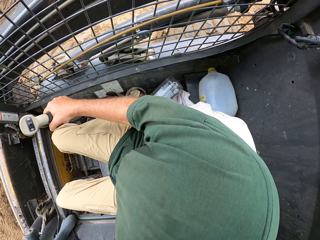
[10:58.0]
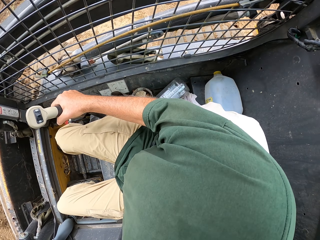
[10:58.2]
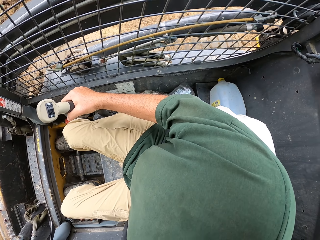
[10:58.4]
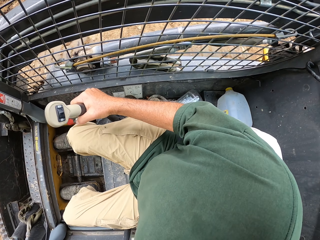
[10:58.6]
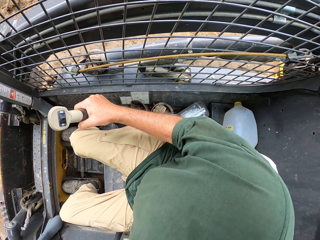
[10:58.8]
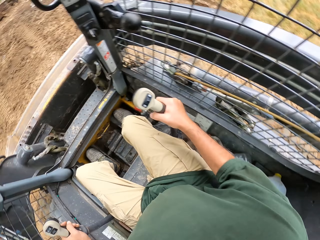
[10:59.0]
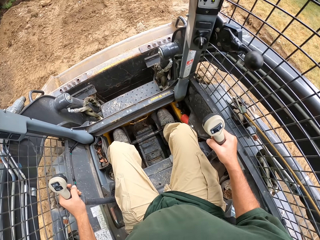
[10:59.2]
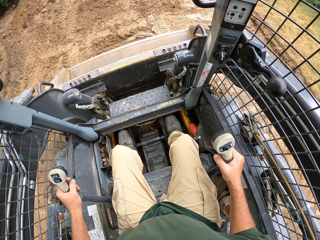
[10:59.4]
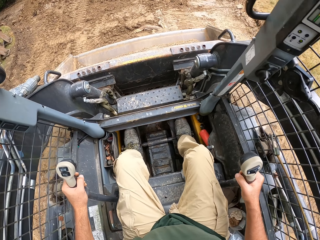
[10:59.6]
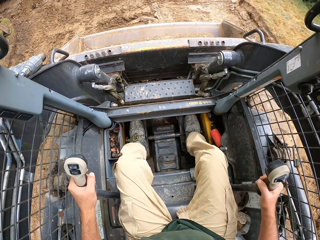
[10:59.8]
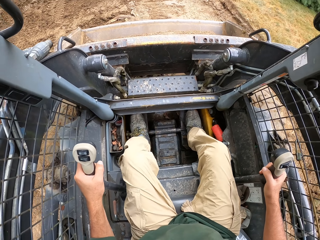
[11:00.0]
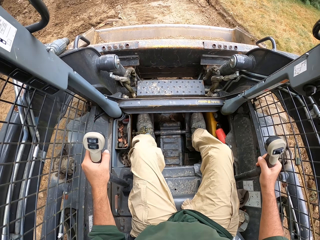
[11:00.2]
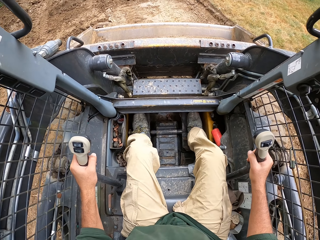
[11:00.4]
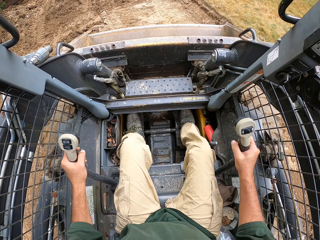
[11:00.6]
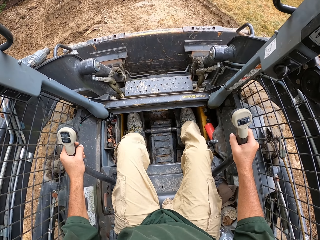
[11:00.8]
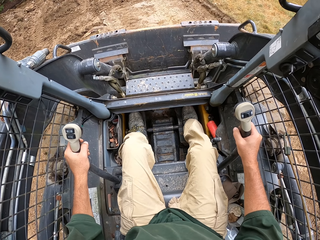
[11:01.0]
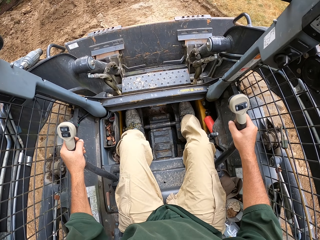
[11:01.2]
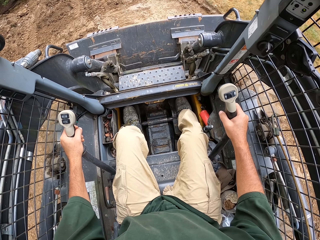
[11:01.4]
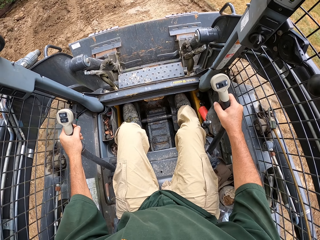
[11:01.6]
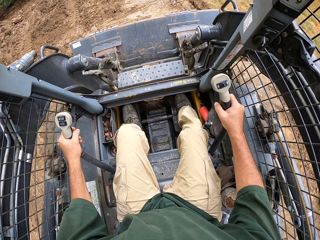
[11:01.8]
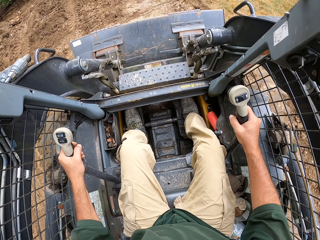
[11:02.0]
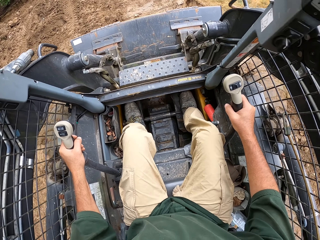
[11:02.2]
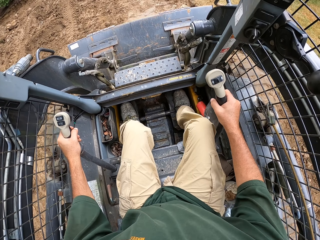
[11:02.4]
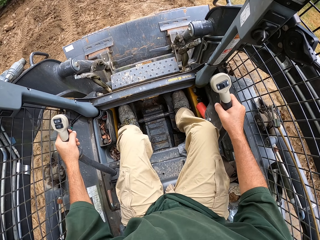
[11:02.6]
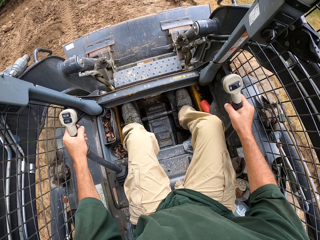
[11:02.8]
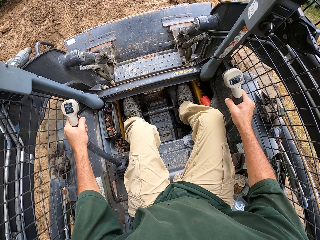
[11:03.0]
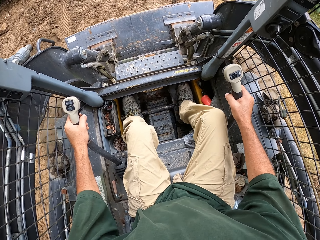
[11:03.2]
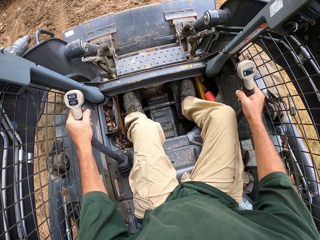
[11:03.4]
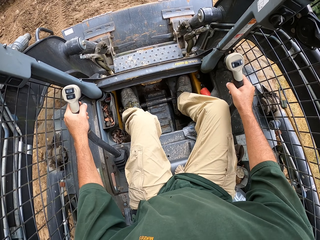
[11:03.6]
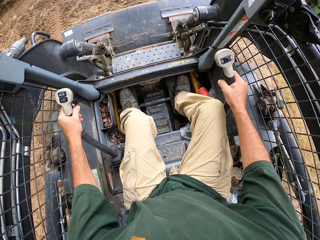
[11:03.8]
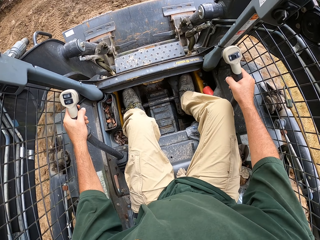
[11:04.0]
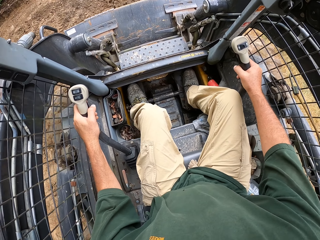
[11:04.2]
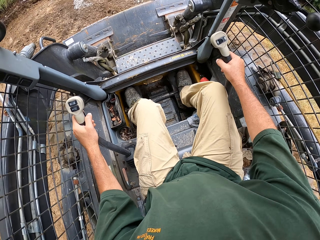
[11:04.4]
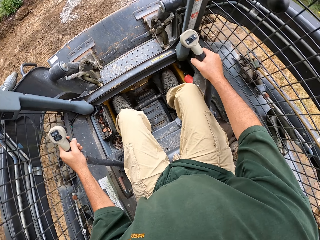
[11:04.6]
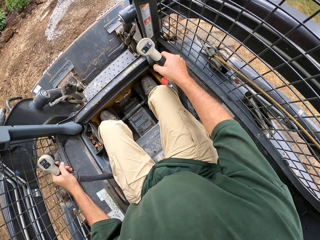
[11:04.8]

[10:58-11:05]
The camera wearer drives the tractor.

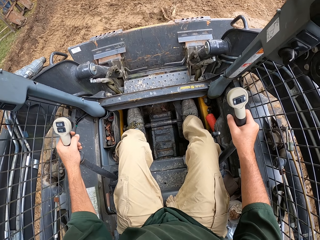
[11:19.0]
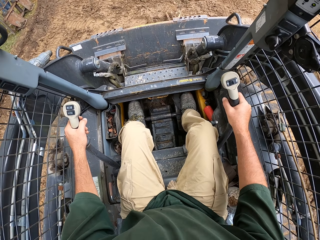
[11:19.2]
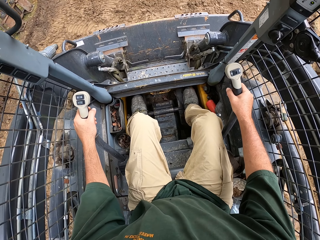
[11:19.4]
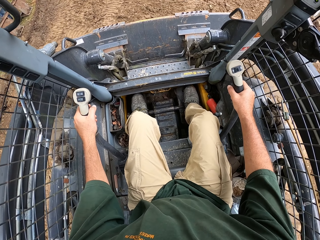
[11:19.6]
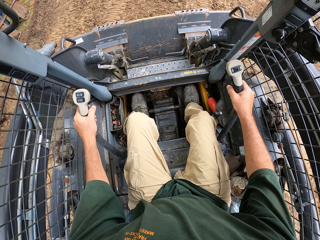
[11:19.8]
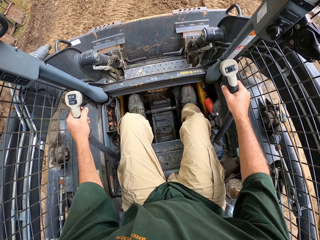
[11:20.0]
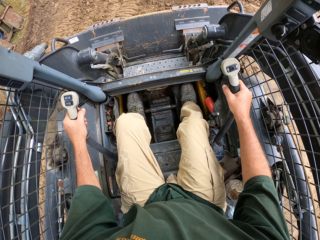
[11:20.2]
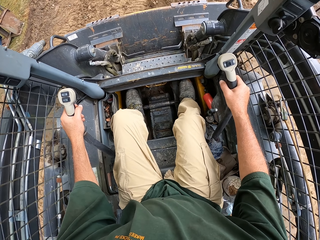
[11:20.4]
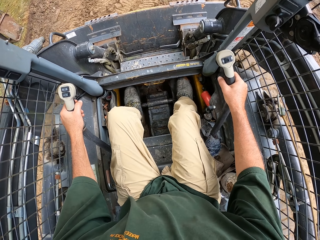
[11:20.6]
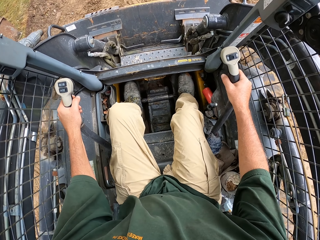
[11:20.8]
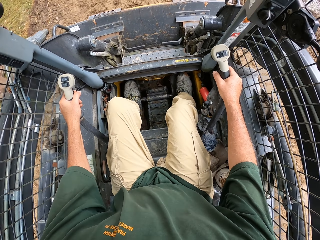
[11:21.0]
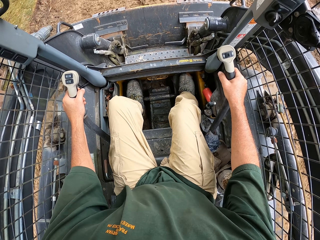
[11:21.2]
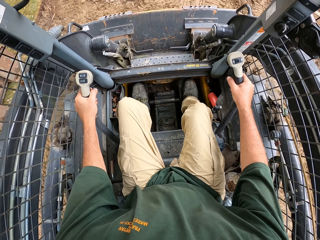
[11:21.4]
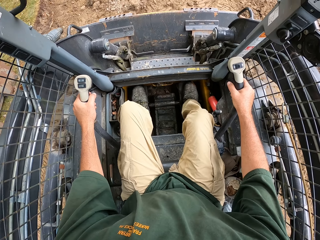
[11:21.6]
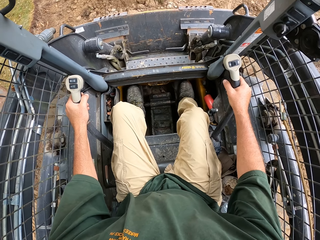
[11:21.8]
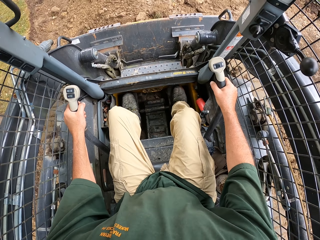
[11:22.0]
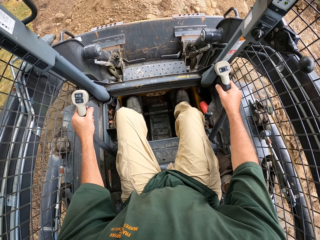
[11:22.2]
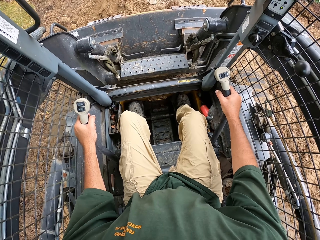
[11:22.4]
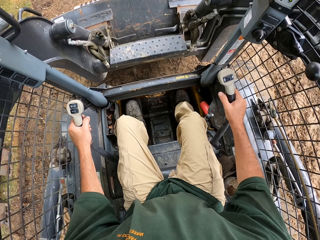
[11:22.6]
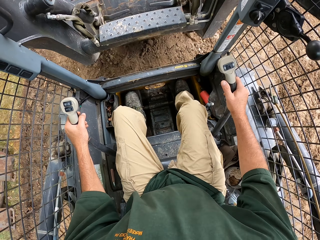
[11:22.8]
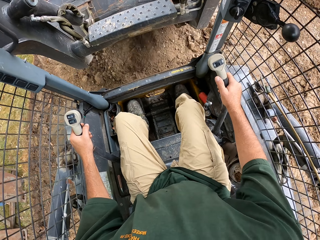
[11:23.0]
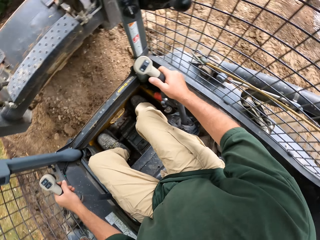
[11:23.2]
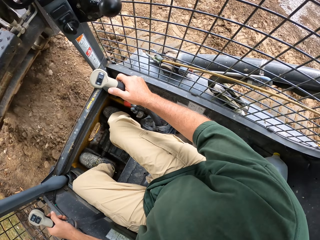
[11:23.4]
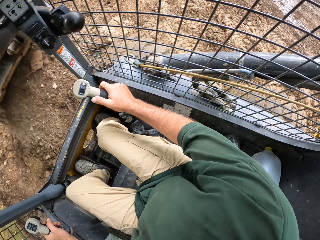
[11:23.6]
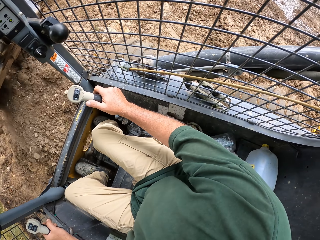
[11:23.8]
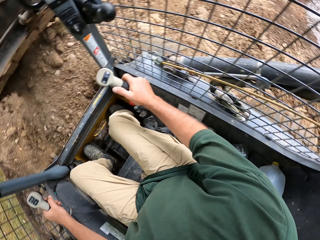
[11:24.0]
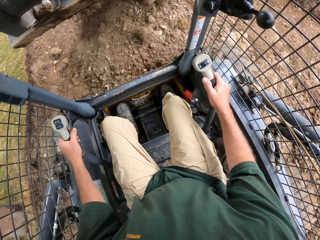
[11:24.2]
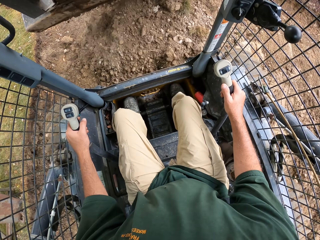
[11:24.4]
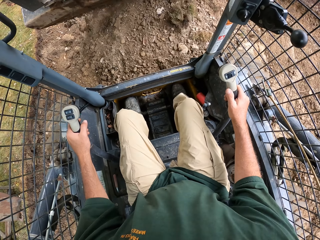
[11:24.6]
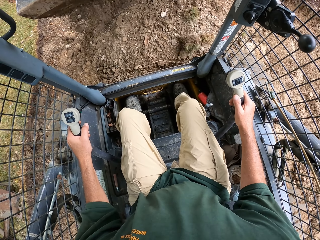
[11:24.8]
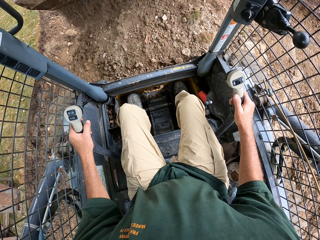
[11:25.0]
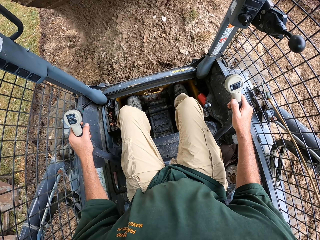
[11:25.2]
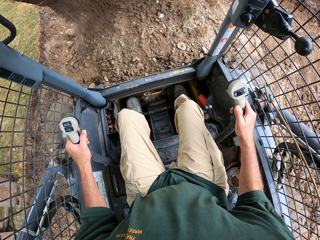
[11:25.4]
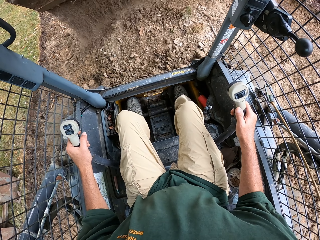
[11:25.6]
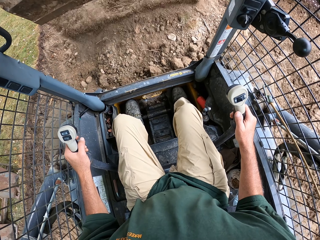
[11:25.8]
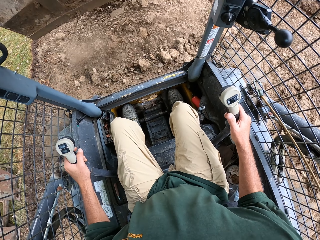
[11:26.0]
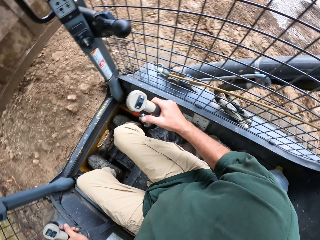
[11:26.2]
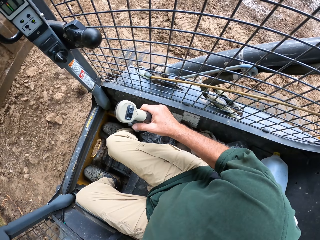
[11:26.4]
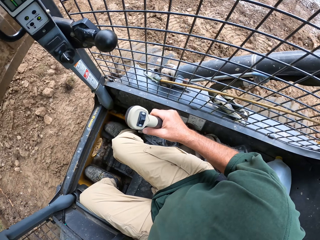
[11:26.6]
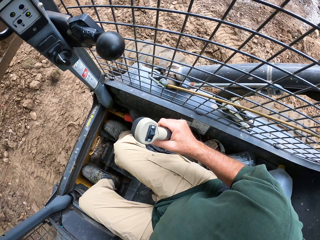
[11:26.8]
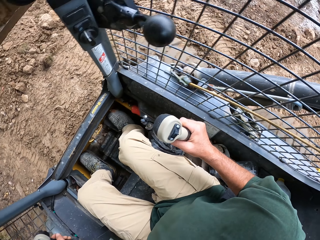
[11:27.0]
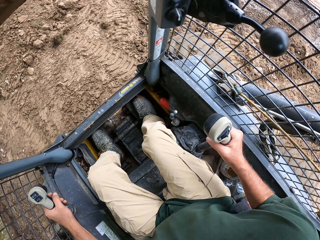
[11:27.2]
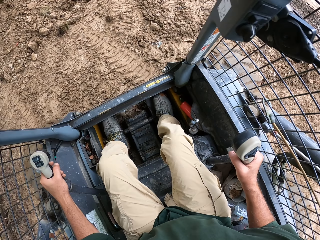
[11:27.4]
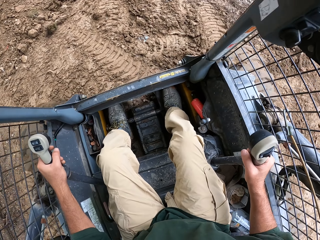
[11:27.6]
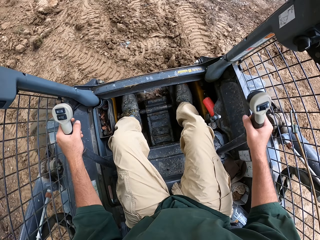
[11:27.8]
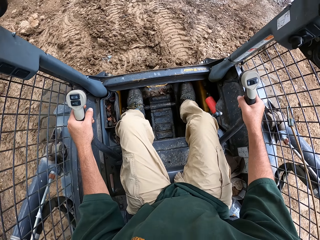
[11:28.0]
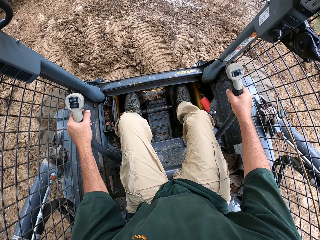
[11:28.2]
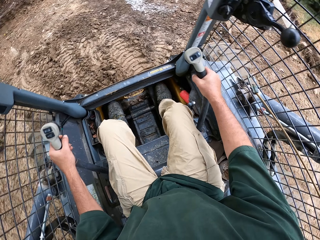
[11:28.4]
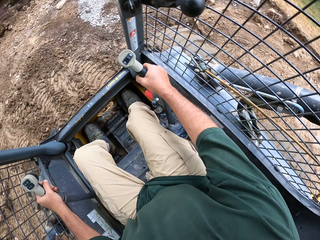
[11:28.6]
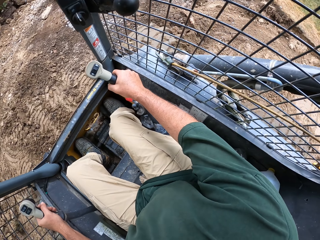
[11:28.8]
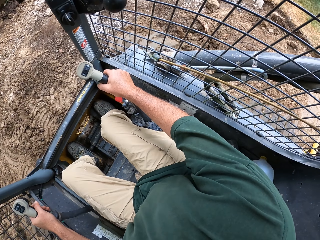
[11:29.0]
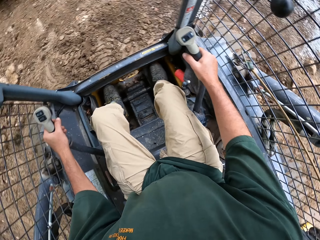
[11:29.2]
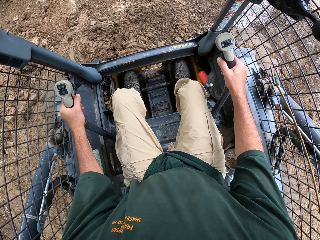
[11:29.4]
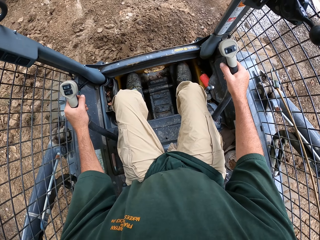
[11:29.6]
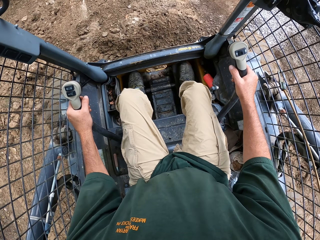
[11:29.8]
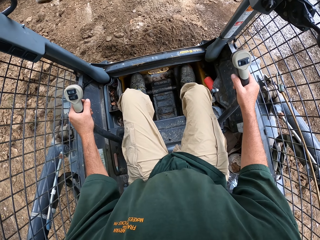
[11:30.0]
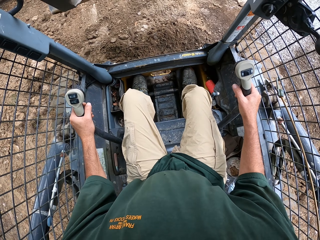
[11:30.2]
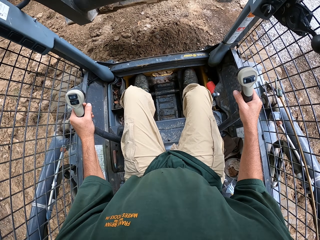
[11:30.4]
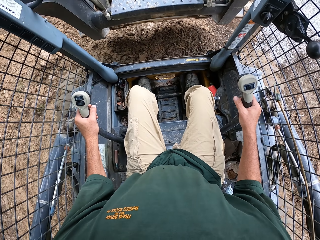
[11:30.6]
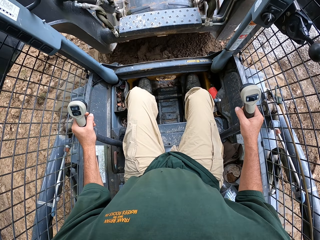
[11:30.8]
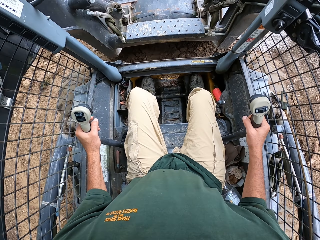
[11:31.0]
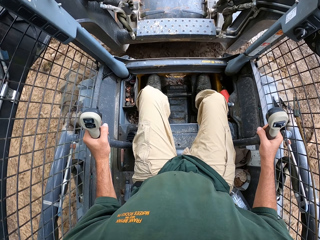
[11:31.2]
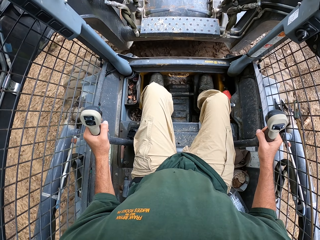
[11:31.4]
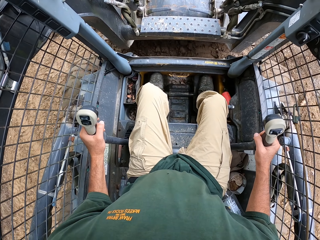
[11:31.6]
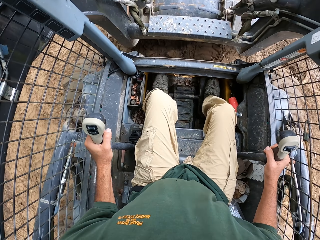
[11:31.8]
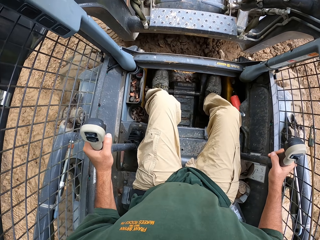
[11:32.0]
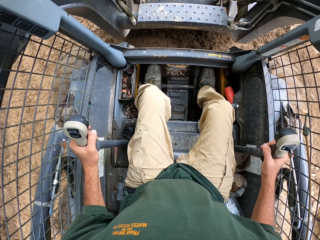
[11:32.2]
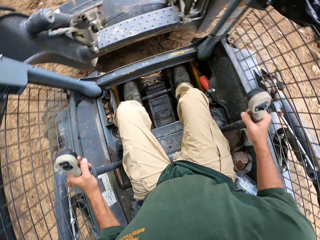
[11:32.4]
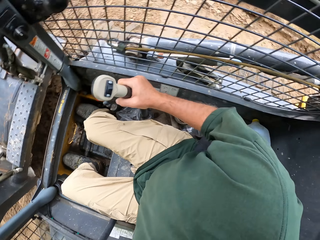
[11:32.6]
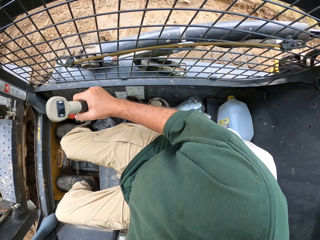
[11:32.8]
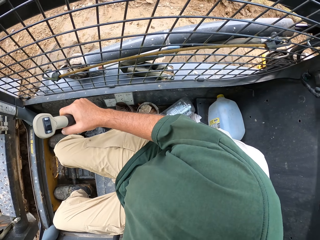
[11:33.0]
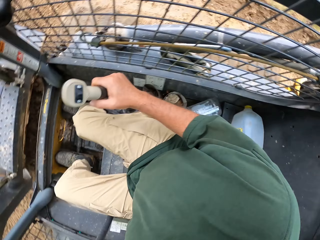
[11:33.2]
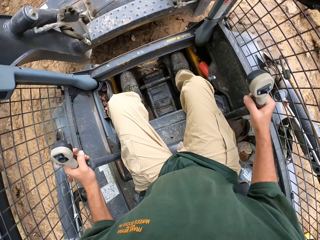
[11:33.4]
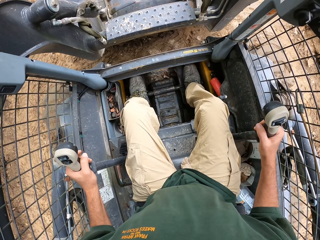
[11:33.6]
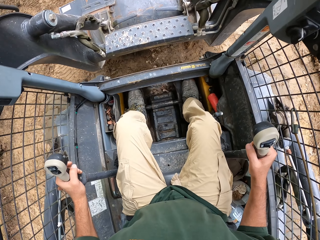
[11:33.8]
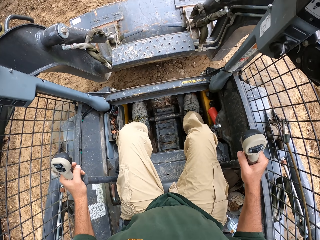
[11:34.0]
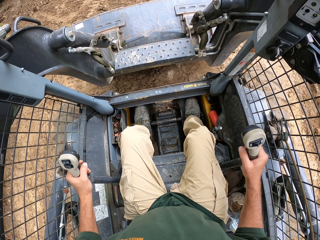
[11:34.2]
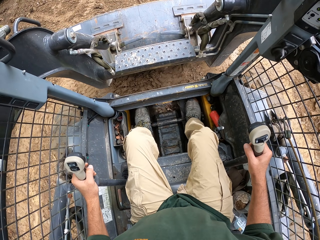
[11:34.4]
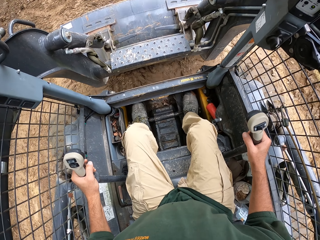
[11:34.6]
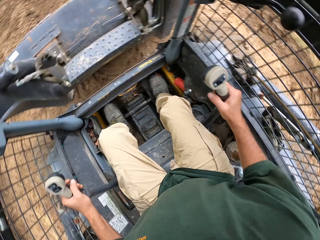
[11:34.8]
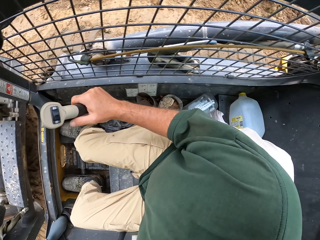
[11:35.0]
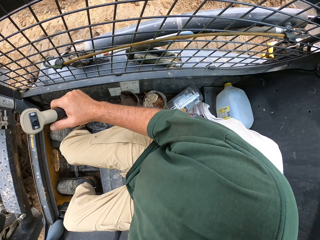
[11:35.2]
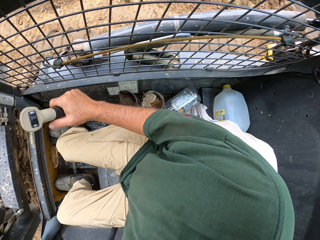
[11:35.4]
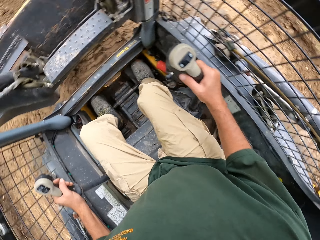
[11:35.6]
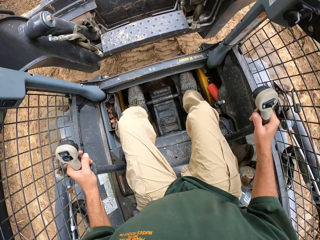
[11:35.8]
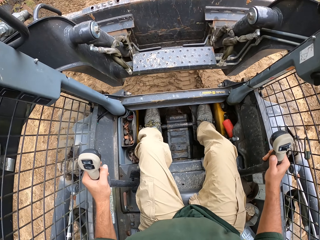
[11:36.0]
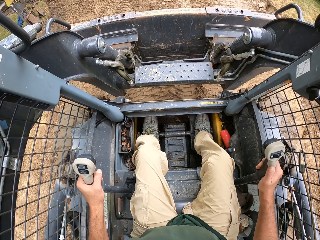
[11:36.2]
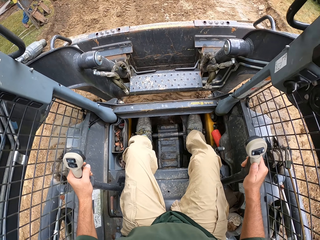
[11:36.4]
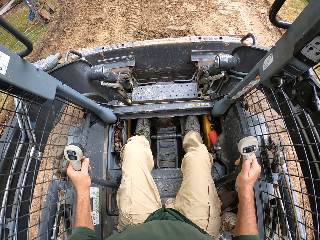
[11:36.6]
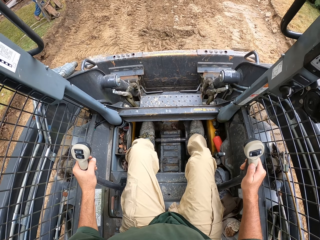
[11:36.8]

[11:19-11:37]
The camera wearer scoops the sand, drives the tractor, pours the sand and scoops the sand.
